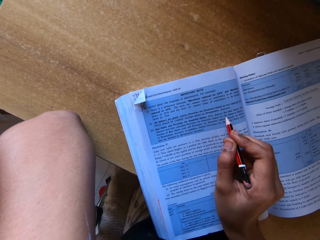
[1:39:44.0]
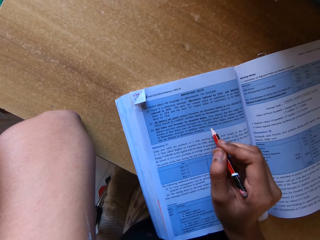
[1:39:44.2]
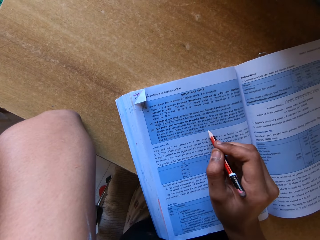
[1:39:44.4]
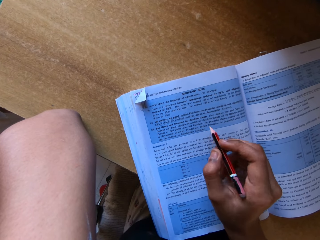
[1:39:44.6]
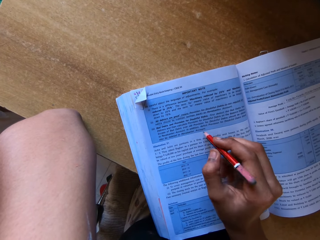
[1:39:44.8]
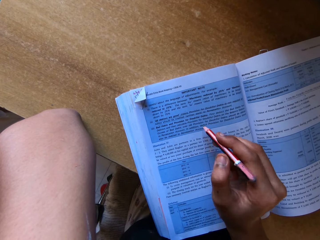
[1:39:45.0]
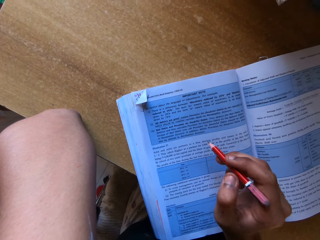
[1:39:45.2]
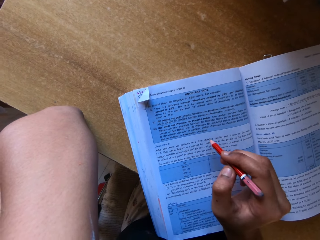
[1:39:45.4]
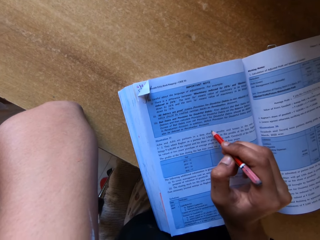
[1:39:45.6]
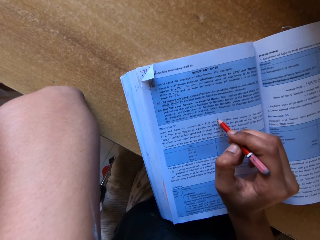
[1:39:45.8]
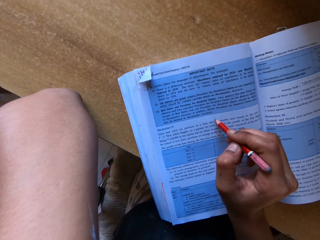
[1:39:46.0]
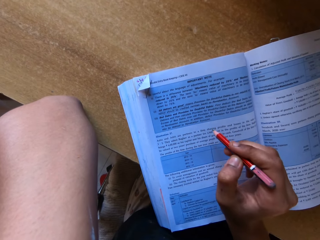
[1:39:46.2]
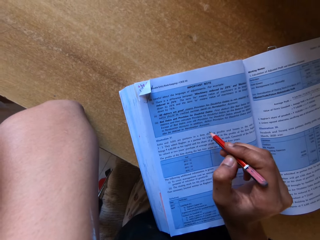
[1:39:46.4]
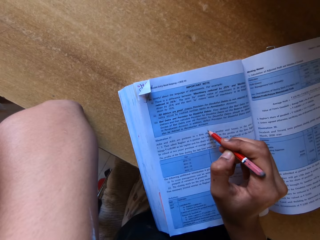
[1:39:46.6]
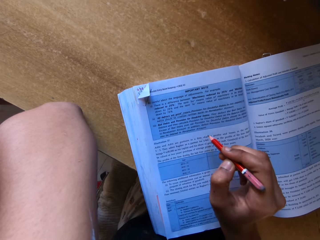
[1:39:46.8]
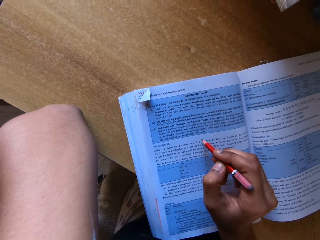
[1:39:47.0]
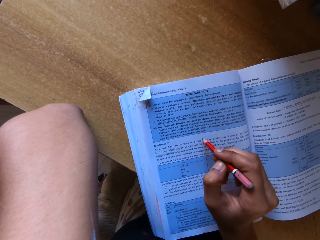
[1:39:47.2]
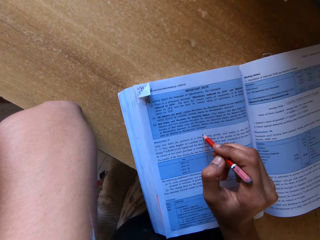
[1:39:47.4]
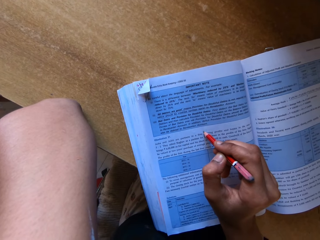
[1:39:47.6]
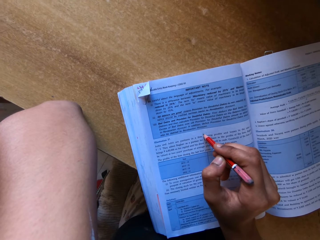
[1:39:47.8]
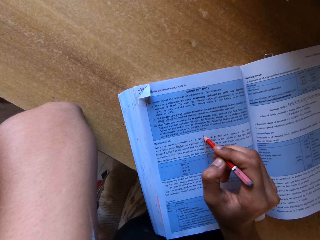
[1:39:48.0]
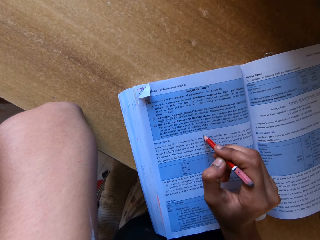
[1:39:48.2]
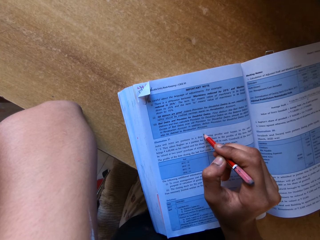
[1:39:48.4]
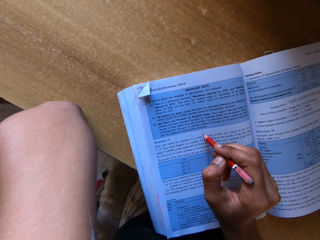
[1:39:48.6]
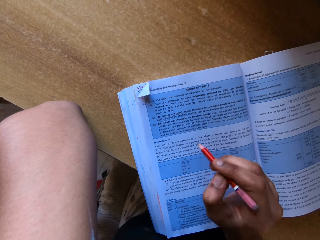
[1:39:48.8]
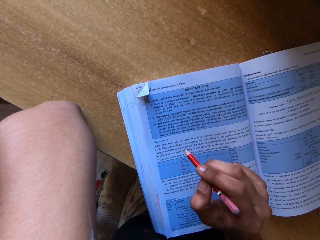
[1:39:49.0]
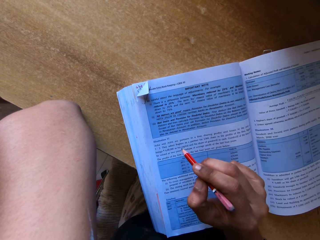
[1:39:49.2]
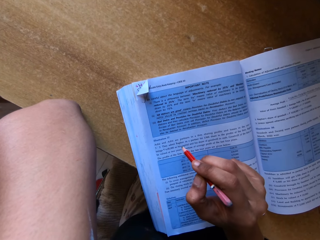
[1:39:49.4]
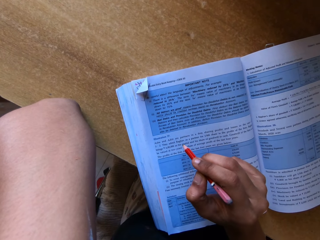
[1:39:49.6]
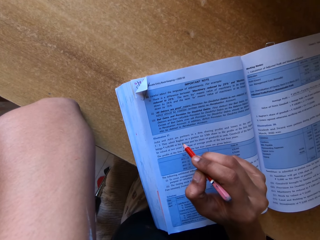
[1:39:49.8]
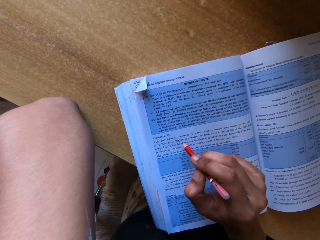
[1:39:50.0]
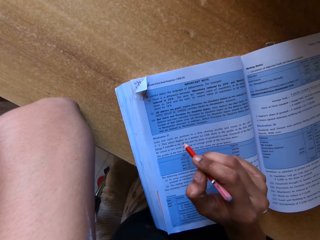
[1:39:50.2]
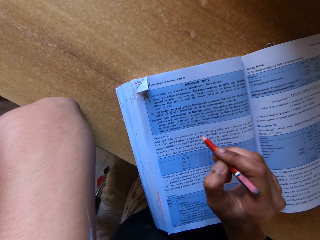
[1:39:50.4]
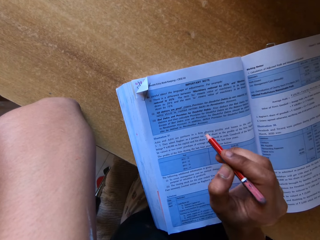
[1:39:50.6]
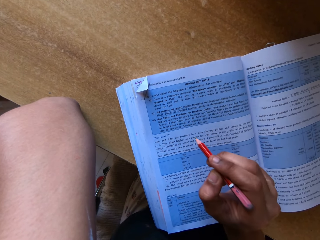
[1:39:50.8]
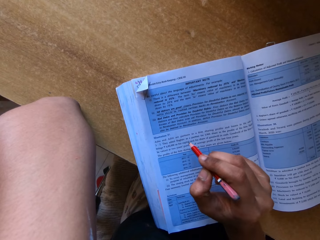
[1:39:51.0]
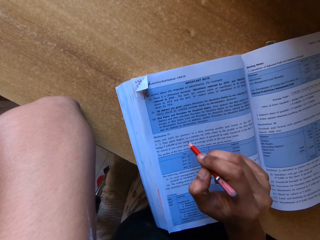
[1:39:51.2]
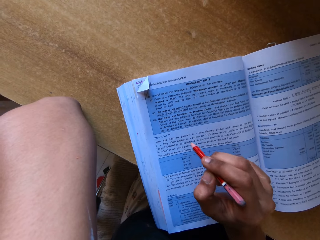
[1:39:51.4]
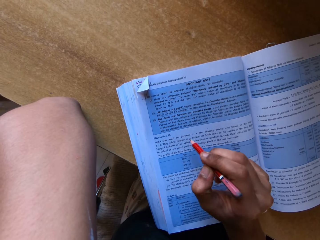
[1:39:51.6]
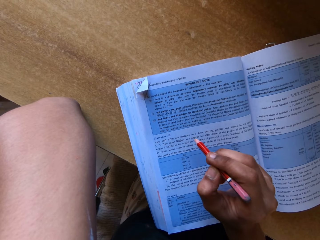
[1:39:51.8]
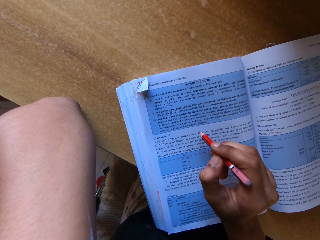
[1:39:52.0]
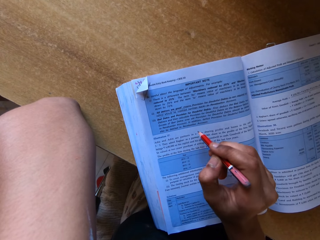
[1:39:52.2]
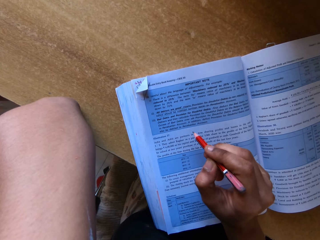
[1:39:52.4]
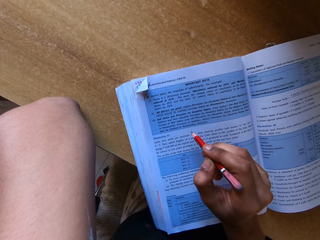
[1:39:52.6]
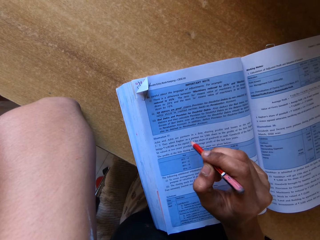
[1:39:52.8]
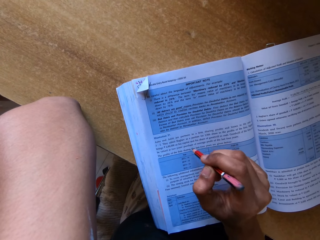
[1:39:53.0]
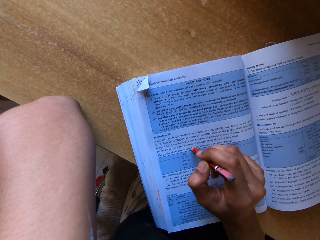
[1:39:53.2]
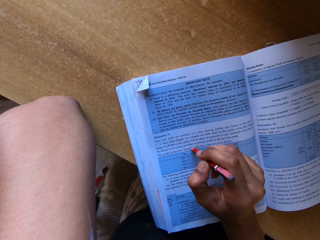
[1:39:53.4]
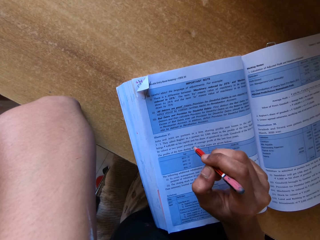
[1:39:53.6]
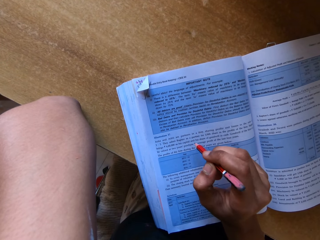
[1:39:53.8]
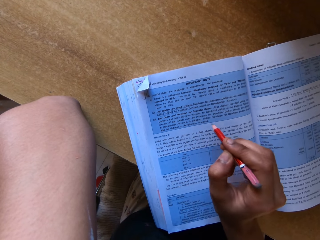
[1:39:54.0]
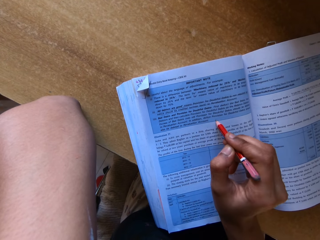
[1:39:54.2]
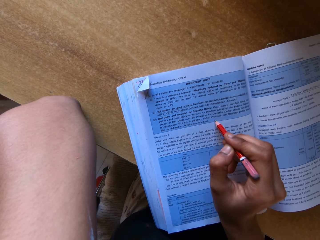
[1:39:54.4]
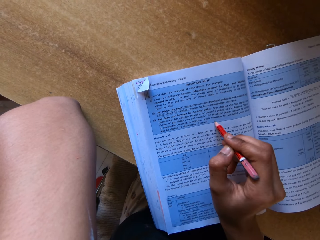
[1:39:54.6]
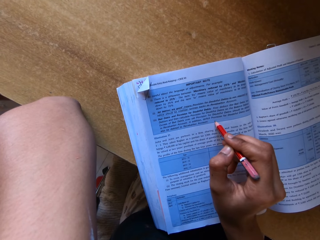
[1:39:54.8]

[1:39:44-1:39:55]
The camera wearer reads.

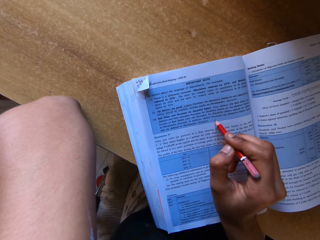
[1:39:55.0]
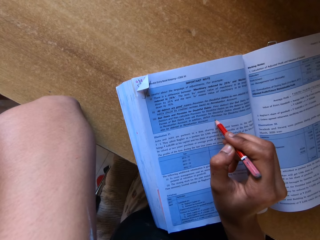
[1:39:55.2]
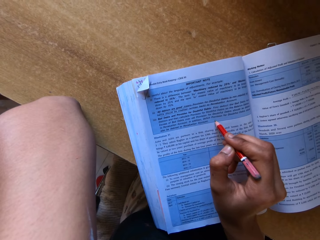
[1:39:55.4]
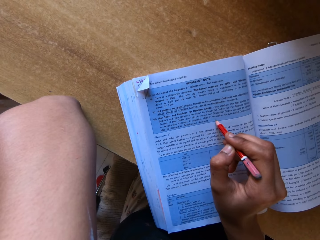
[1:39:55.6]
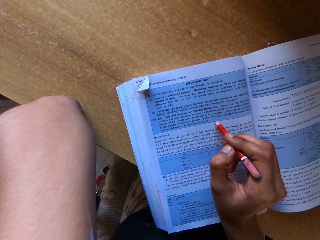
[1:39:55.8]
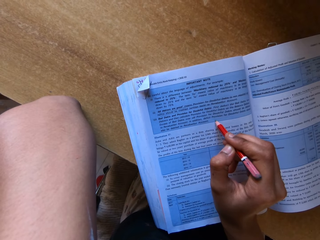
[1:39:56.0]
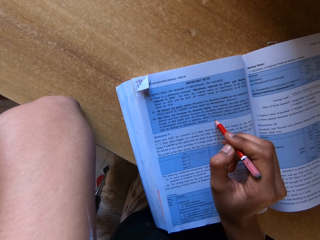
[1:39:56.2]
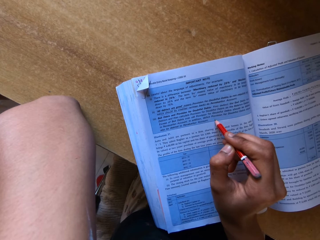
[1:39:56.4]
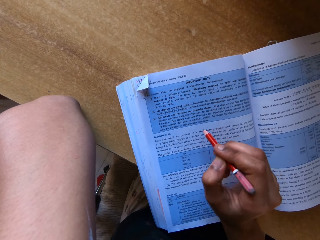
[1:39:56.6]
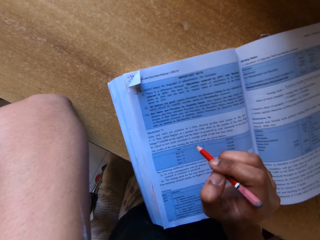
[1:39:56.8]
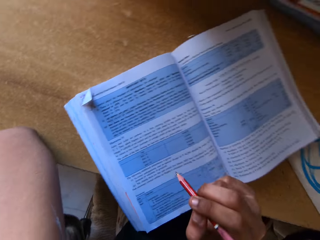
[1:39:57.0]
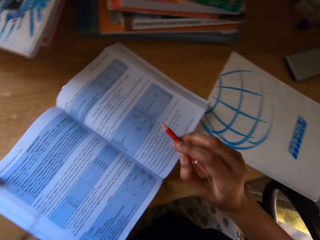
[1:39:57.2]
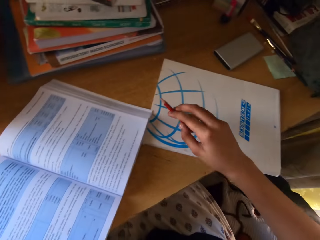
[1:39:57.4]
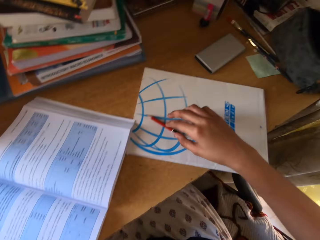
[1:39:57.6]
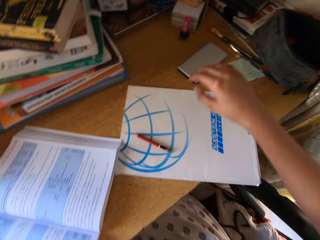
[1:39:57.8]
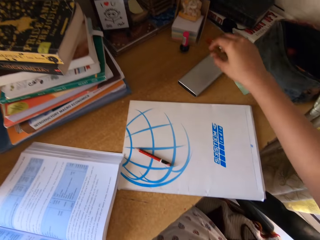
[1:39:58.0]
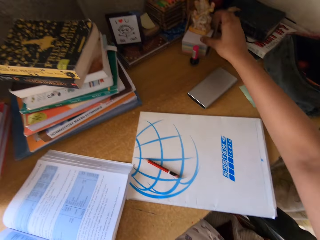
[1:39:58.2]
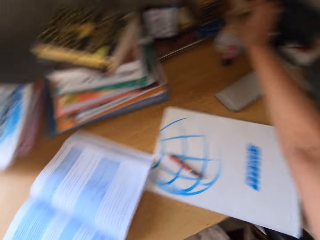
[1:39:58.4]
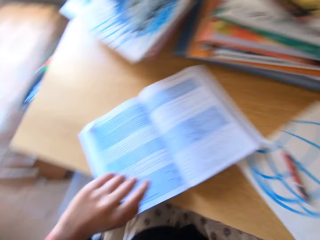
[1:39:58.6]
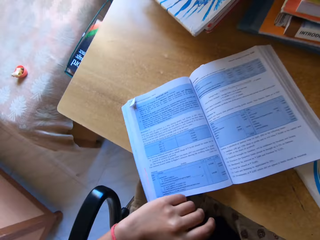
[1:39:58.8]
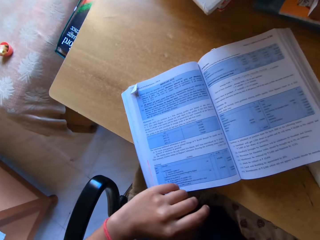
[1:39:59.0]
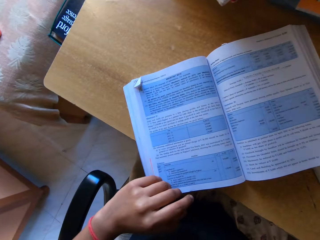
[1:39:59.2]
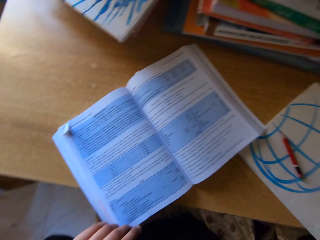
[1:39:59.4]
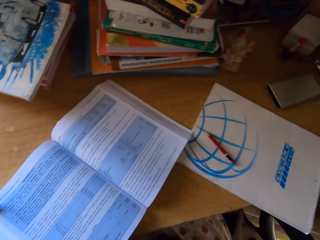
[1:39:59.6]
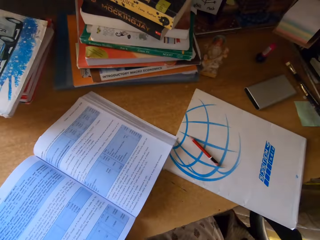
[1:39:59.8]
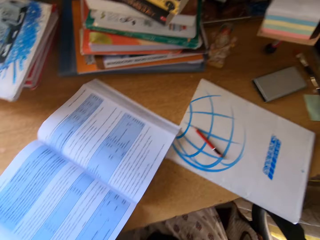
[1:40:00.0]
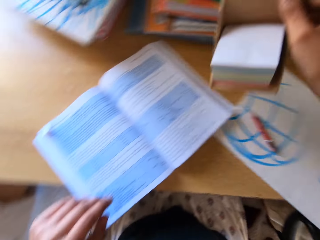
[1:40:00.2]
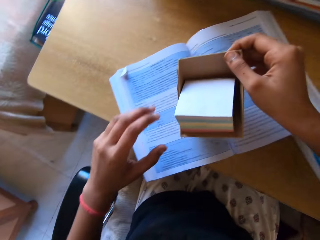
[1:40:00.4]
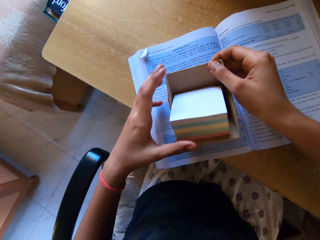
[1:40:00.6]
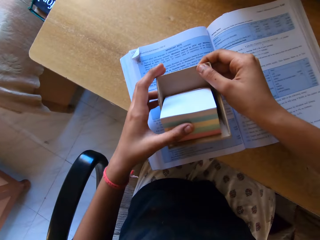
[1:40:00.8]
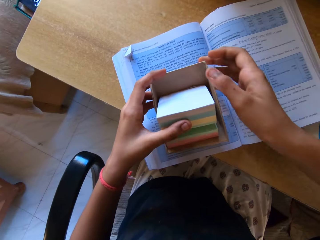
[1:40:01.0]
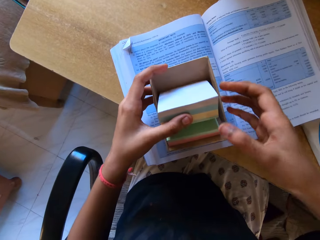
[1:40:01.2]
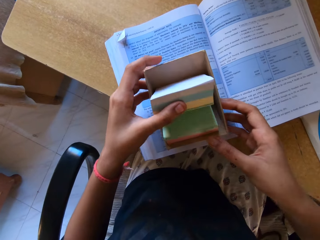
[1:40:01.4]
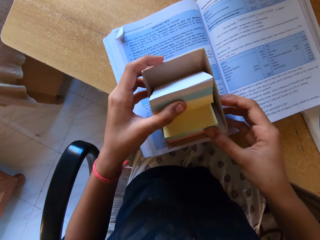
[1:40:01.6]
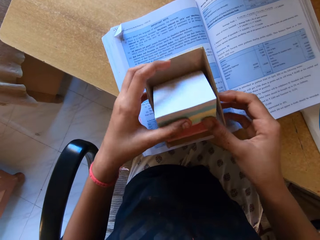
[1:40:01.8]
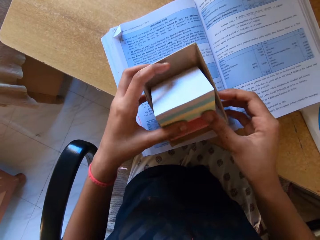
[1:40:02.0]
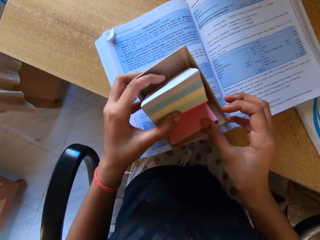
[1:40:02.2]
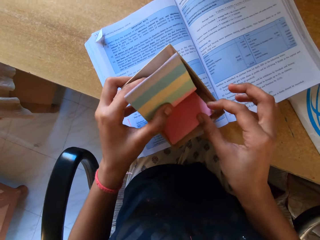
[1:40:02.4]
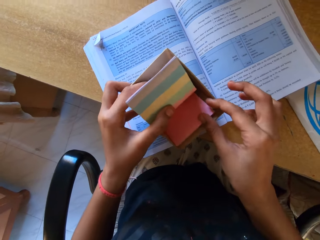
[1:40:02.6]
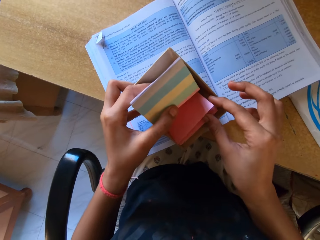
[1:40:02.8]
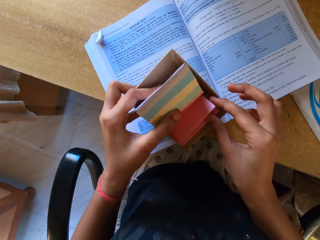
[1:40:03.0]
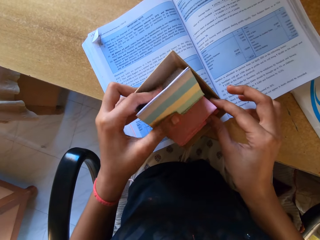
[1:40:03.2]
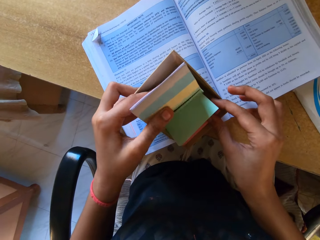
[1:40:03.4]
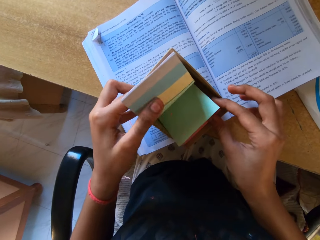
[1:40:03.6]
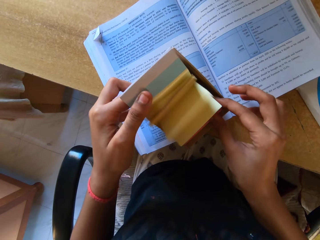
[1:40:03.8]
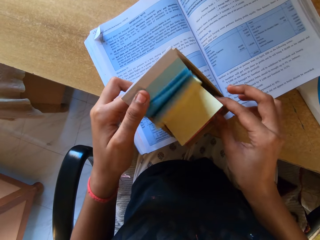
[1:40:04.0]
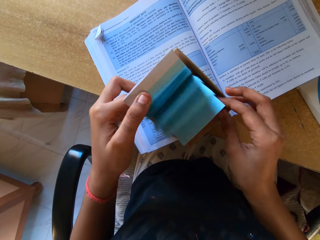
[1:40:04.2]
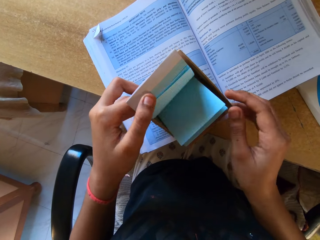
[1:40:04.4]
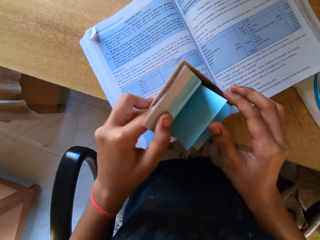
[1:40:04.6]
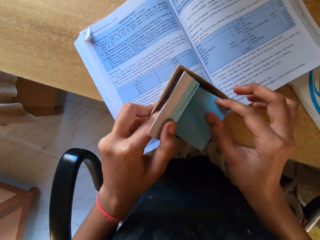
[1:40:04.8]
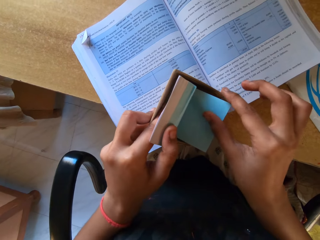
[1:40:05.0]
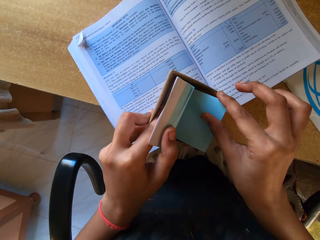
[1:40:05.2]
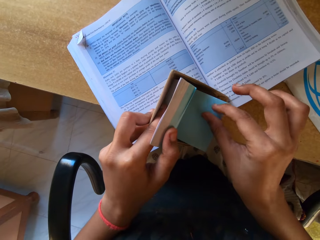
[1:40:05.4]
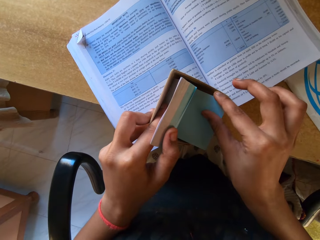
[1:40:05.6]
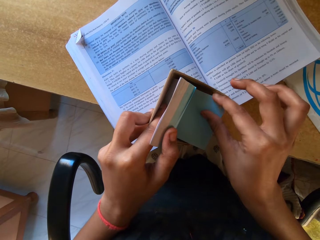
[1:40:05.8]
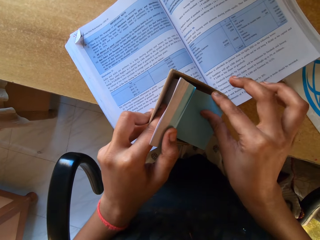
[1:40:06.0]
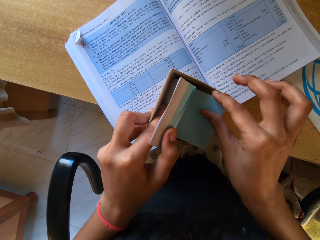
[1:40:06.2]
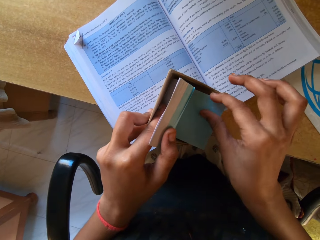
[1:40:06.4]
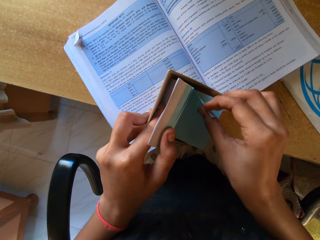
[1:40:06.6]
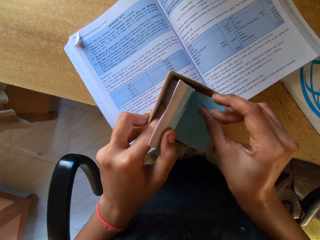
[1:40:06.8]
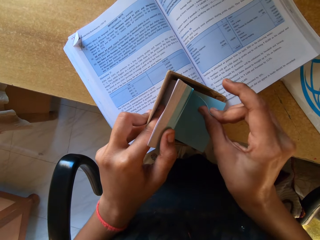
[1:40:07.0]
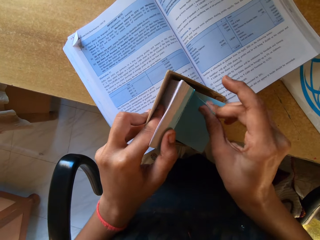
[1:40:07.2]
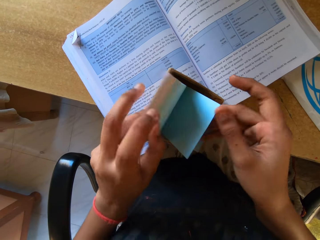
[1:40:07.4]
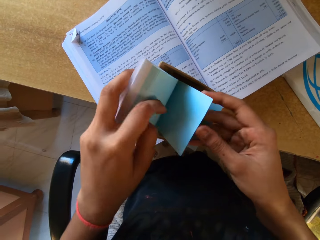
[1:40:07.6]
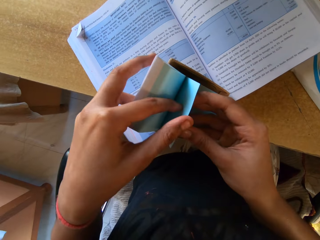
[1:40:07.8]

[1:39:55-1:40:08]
The camera wearer puts a pen on the table. They stretch an arm. They hold note pads. They pick up a box. They open the note pad.
